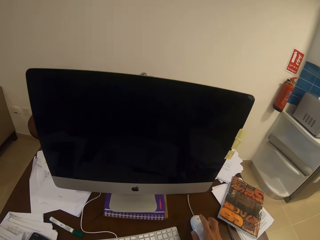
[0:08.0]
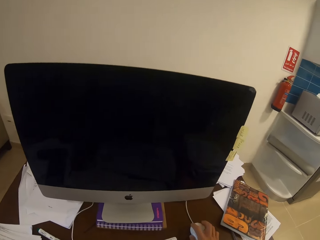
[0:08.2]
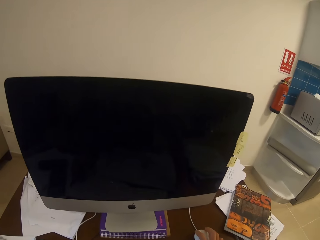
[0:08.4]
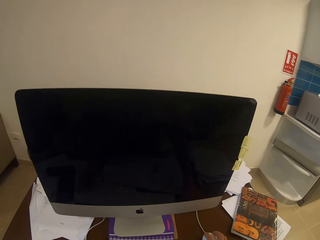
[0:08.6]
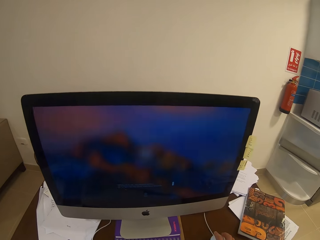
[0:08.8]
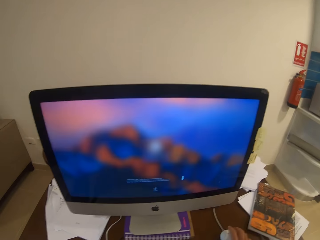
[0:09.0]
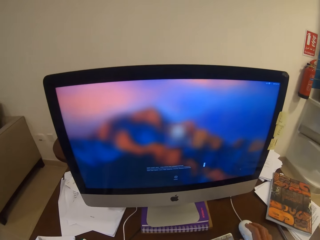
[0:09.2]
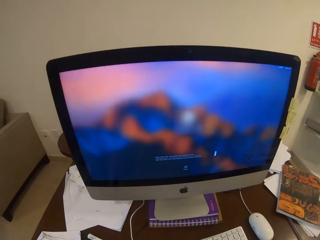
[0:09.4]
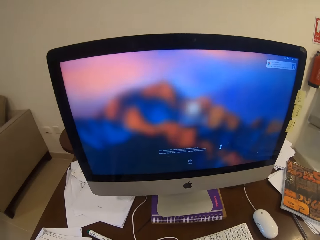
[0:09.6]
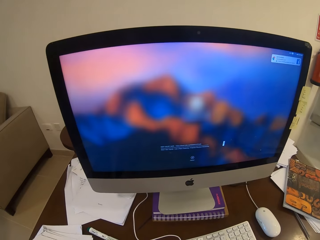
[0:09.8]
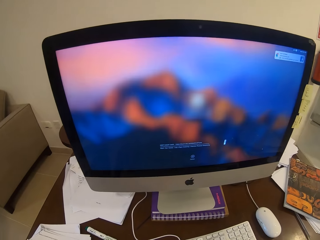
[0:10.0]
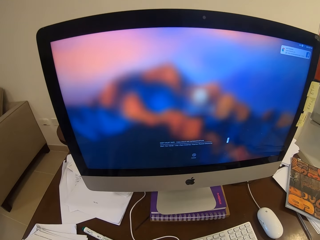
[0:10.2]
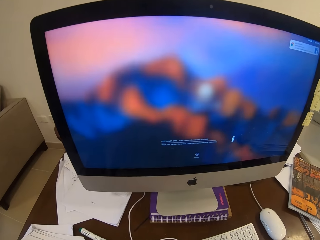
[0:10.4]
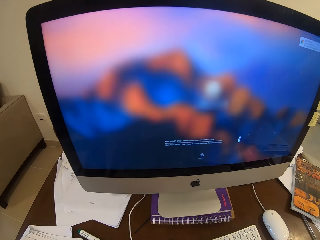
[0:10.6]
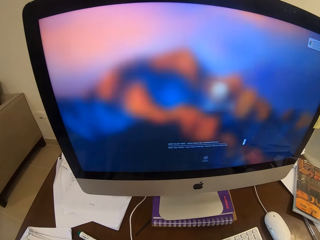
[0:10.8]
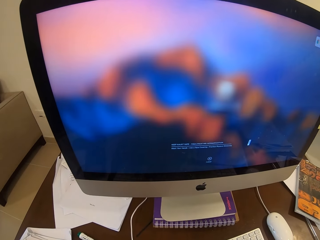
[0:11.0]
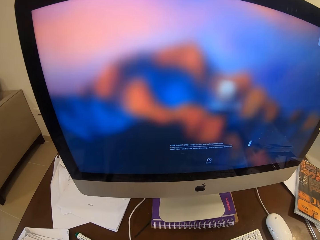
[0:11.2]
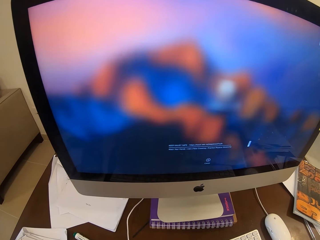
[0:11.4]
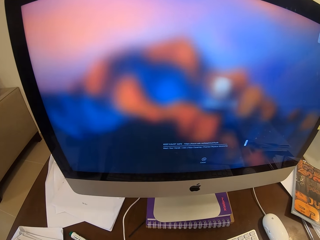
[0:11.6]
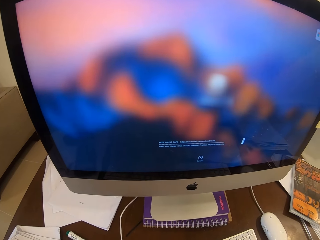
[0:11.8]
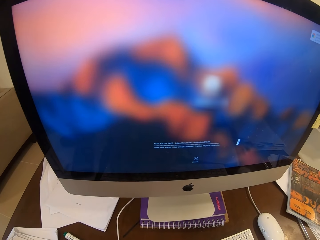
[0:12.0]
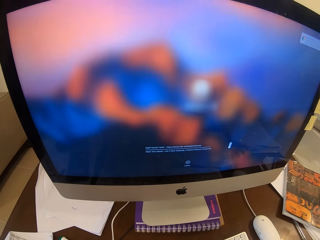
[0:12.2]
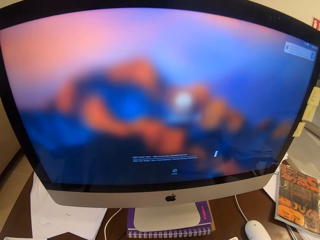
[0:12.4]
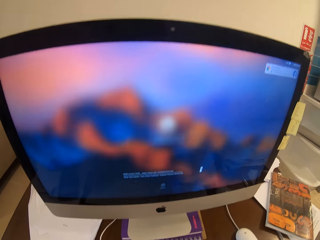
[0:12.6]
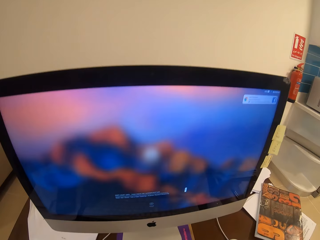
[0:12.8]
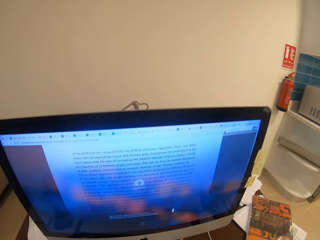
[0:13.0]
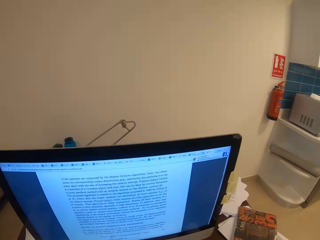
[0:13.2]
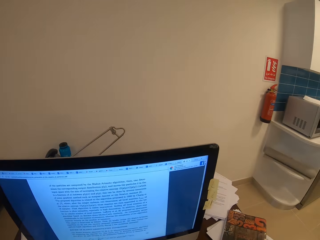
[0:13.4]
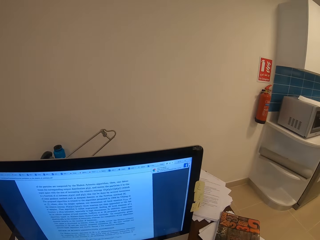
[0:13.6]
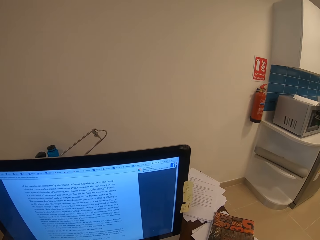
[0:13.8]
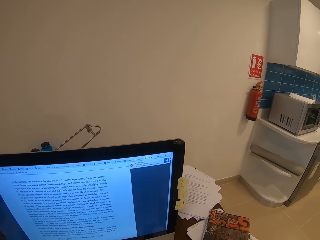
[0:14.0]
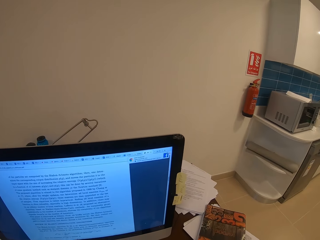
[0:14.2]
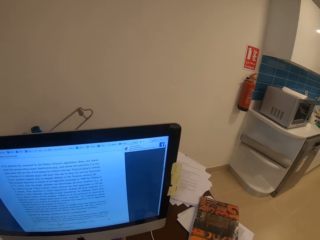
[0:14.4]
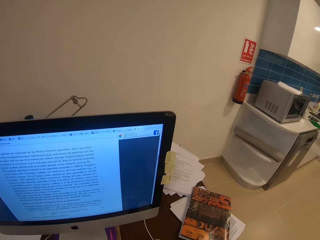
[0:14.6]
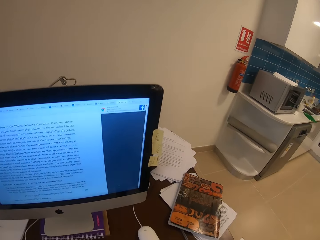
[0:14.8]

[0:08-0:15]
The camera wearer swings the right hand. They use the computer.

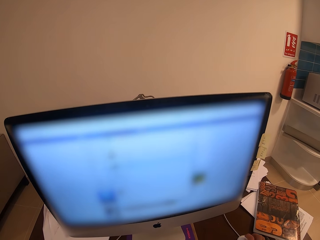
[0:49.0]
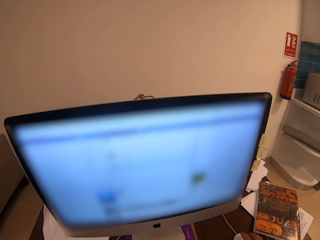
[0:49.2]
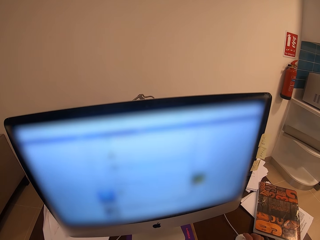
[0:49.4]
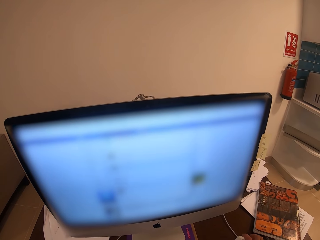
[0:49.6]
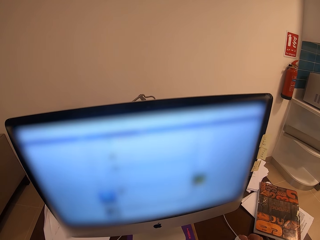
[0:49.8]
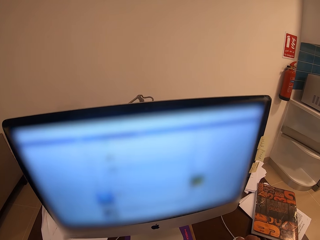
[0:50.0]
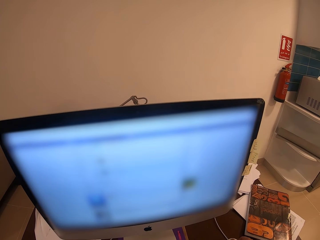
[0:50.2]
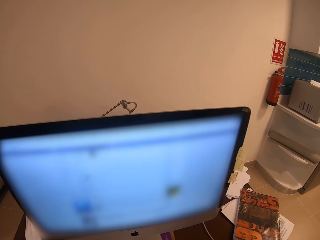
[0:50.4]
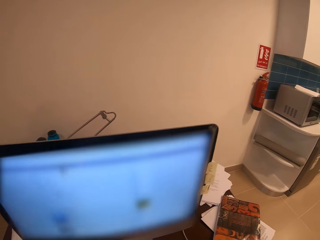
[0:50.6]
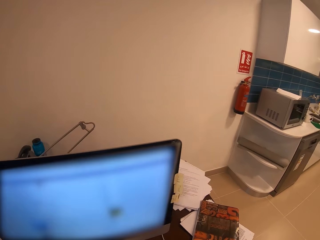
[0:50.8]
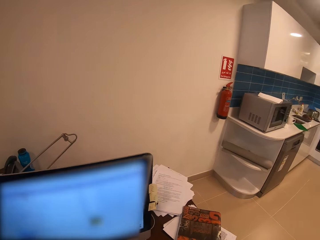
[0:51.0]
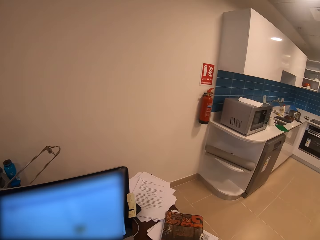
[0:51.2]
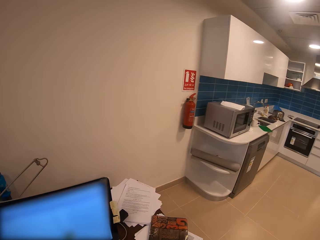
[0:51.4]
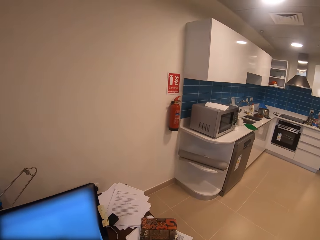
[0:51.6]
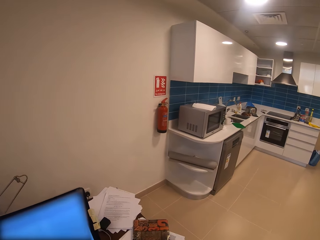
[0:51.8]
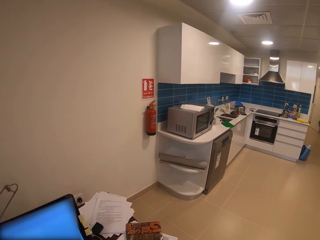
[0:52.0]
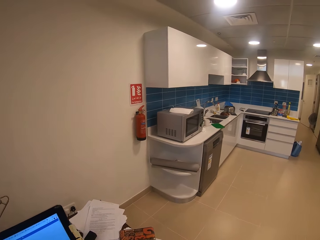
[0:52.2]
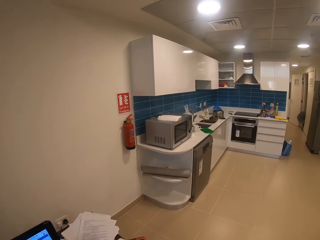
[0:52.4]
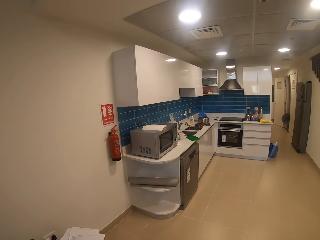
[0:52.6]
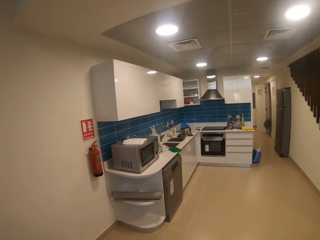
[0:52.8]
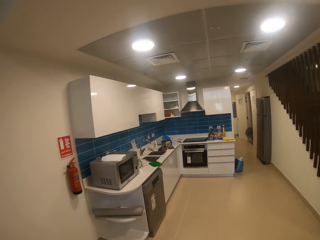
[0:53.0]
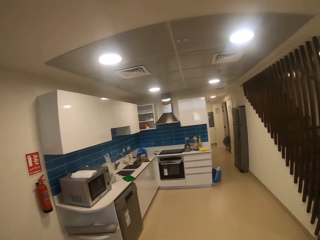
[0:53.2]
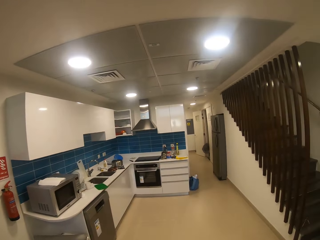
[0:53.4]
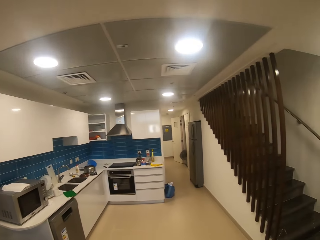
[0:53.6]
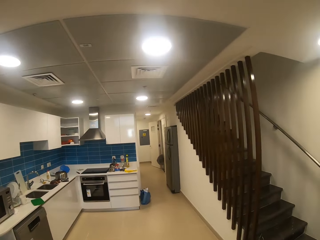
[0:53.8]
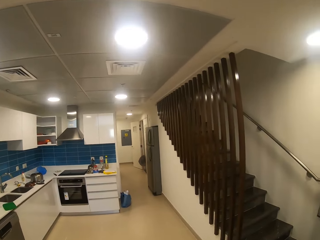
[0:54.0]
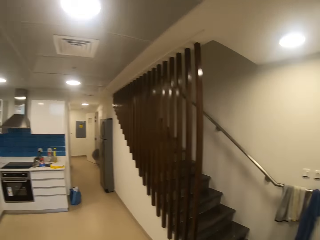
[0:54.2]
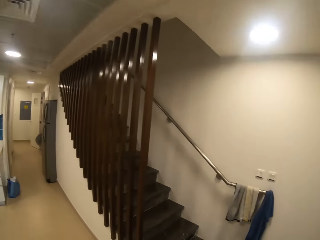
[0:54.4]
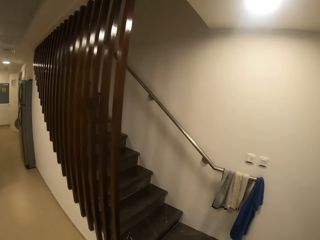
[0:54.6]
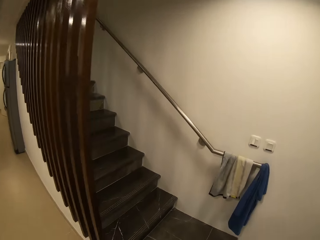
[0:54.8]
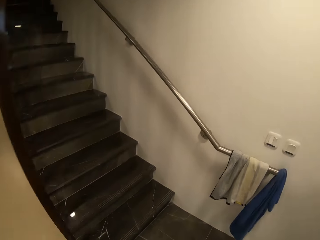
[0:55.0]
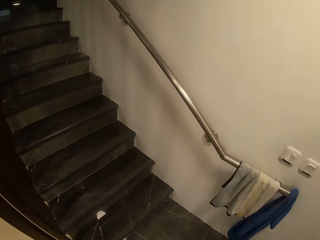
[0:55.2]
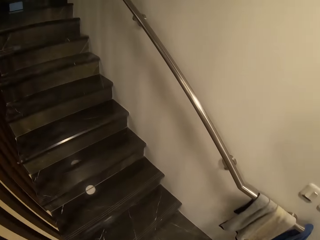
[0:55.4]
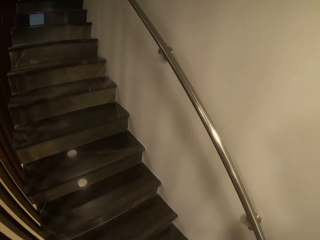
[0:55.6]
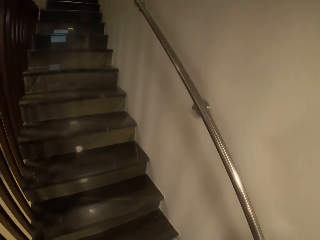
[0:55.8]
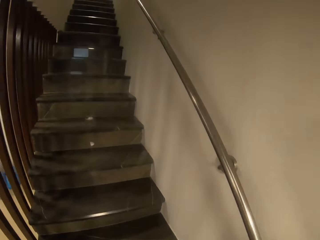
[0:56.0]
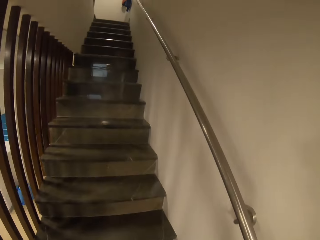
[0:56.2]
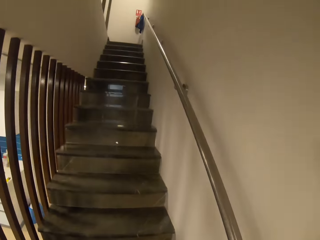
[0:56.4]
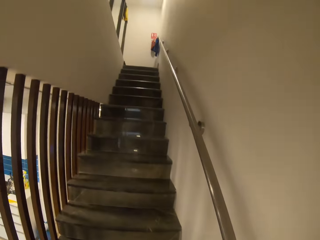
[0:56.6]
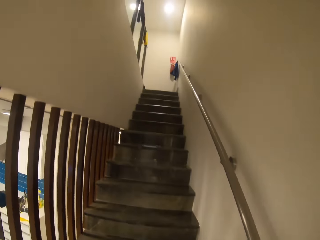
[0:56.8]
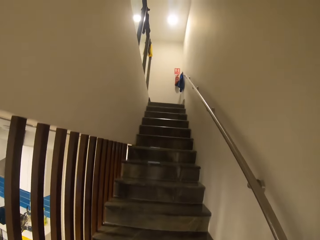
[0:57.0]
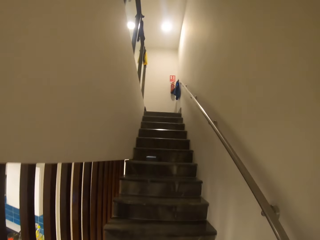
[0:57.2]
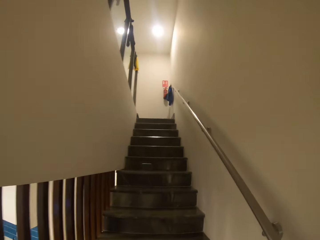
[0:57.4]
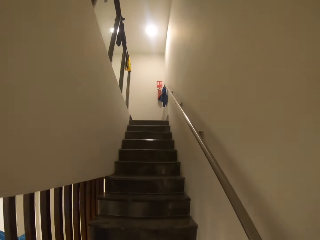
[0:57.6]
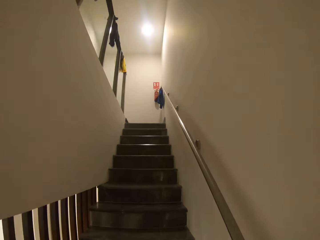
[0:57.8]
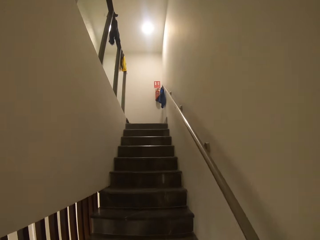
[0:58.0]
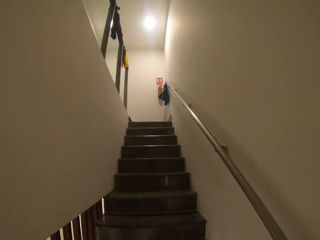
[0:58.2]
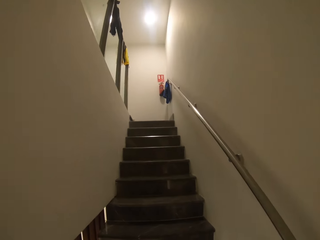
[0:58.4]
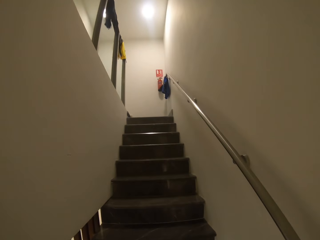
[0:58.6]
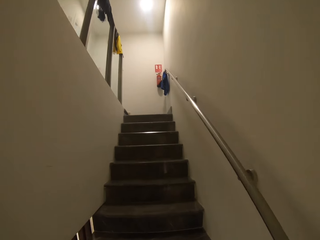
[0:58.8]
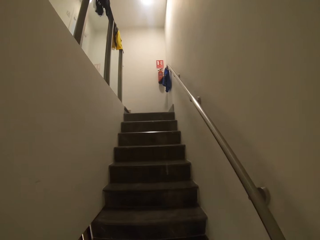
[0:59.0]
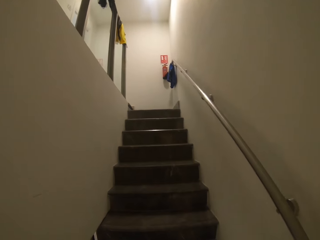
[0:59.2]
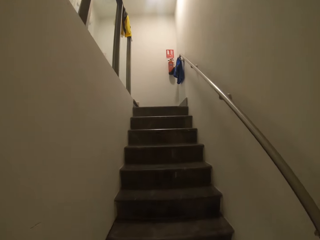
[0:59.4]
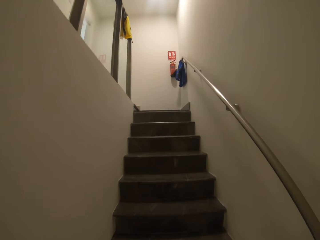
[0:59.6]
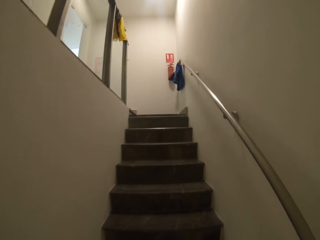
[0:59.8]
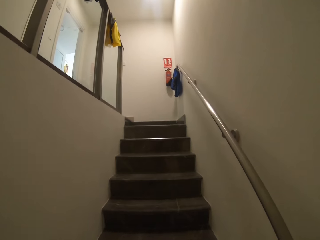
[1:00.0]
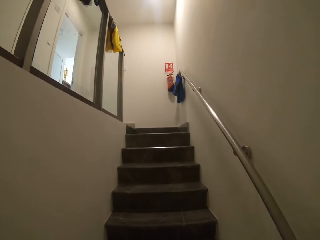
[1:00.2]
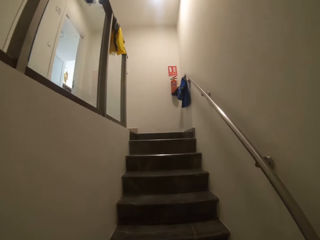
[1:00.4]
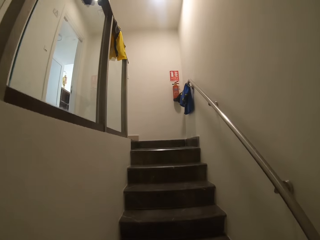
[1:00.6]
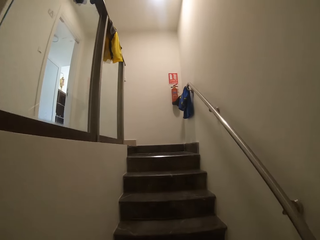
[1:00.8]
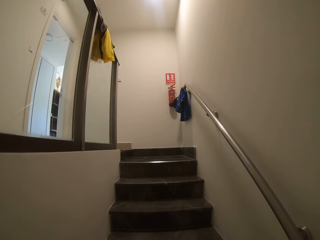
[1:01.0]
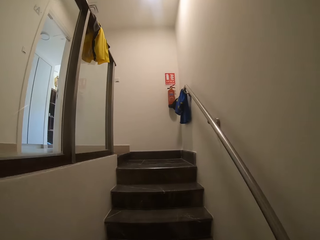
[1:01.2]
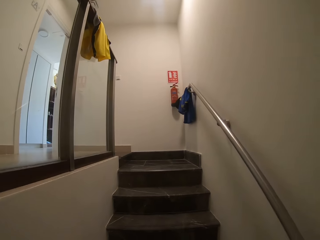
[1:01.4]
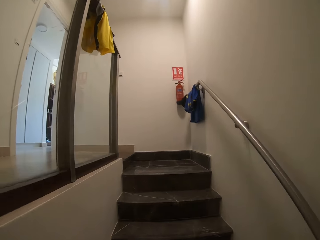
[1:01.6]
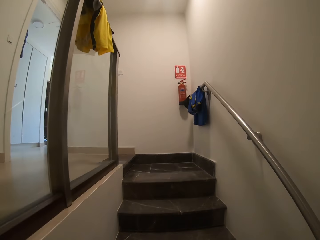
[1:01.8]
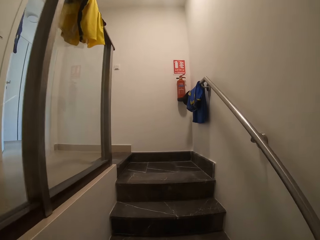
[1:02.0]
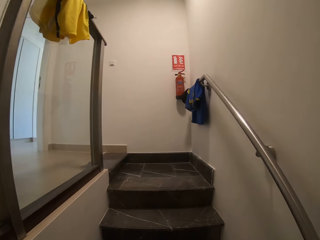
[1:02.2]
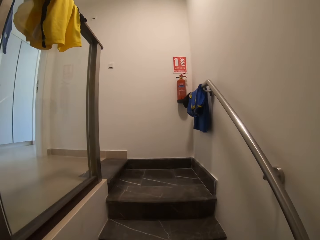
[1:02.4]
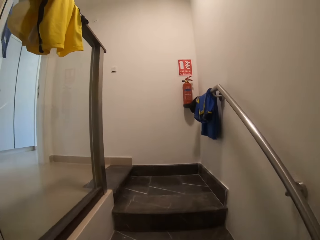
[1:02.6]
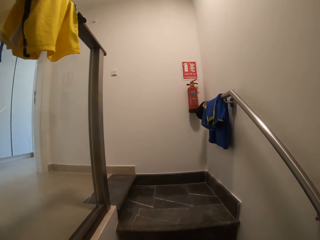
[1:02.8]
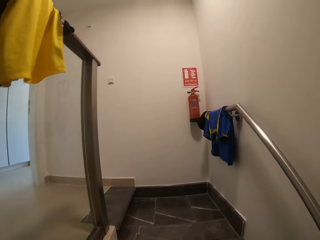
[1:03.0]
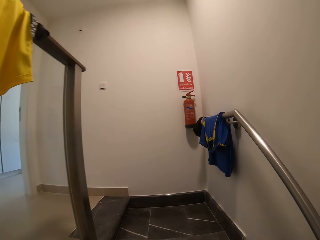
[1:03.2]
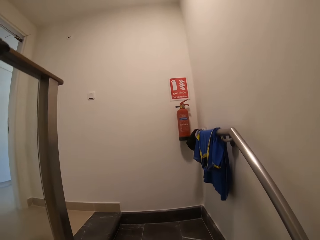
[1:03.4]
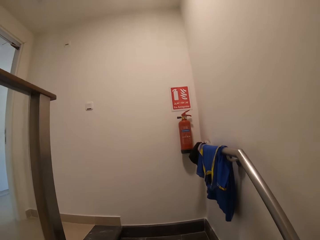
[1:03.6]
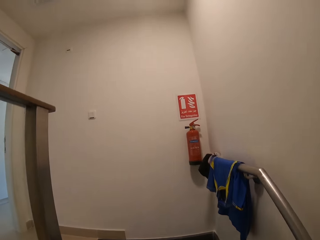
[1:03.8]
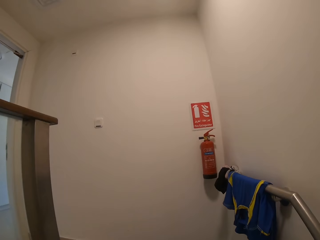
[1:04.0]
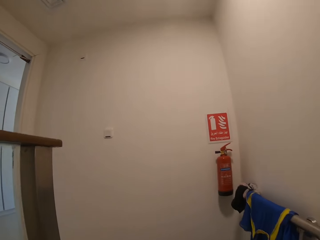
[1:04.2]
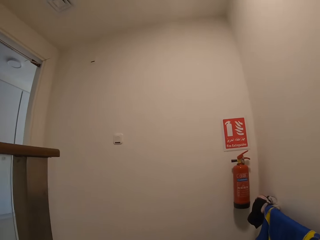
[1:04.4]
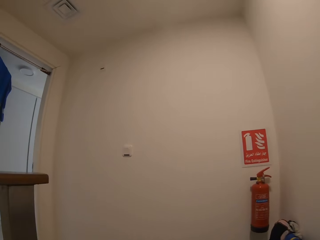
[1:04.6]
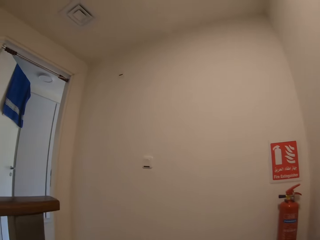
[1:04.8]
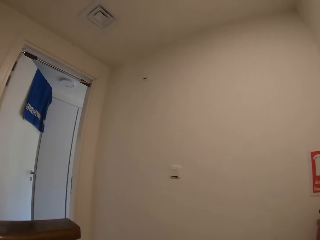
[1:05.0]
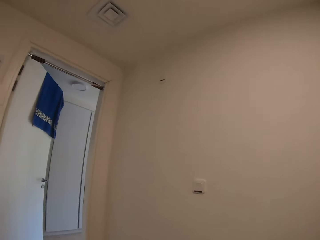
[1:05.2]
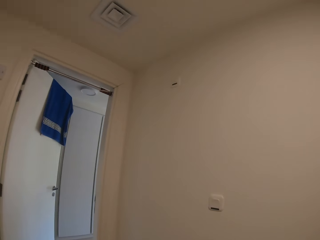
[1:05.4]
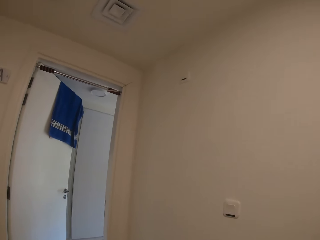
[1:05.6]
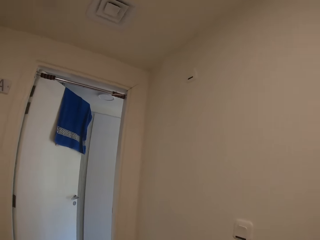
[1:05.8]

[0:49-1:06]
The camera wearer walks around the house. They climb the staircase.
